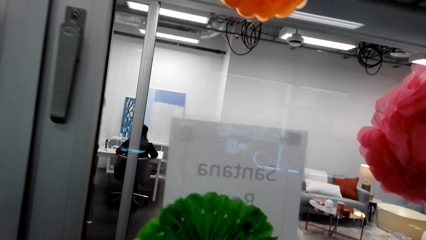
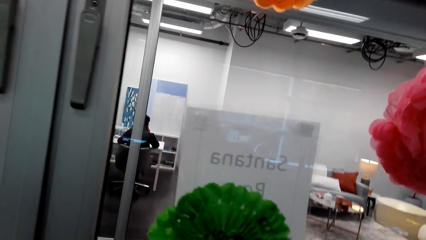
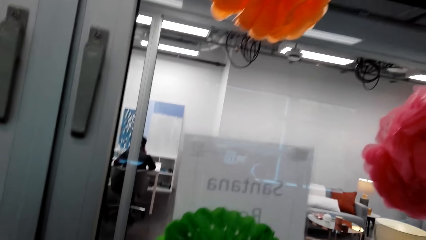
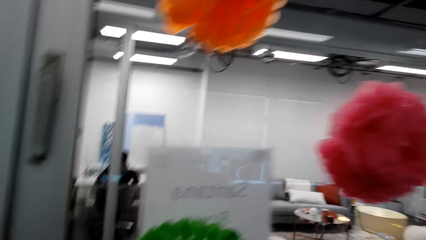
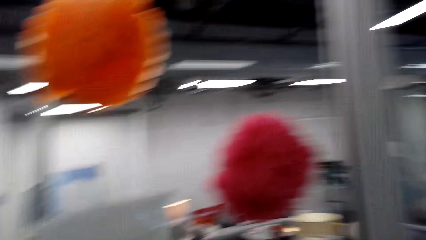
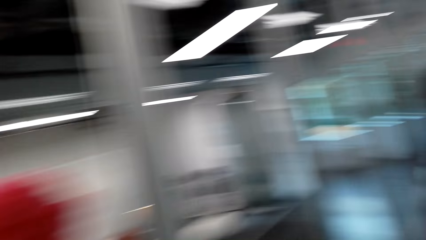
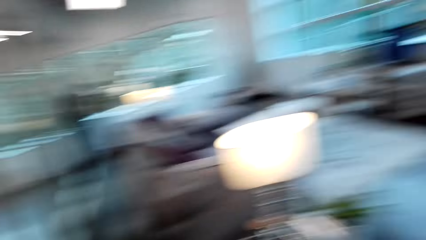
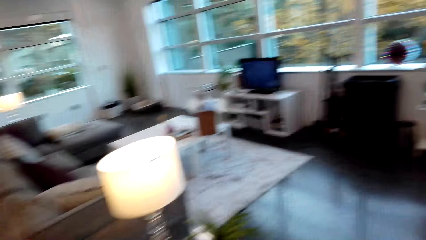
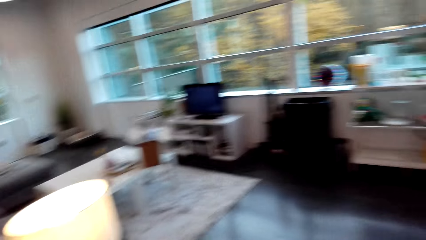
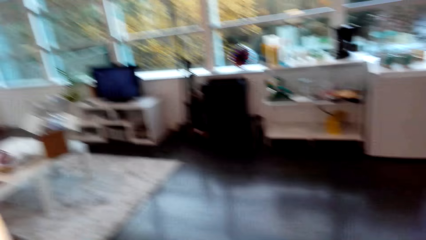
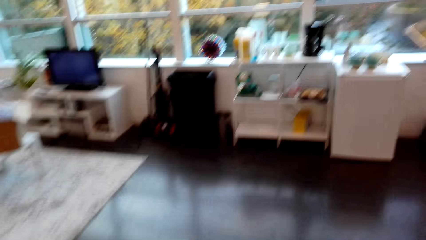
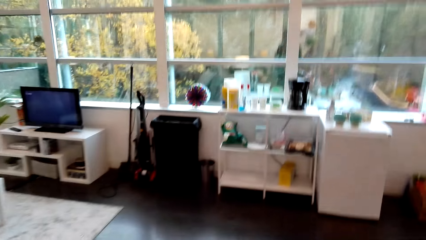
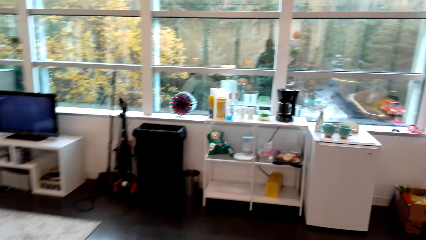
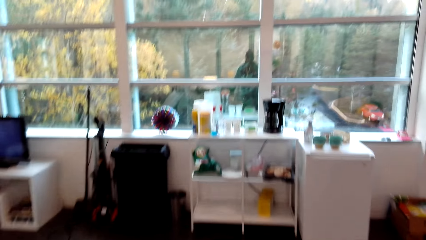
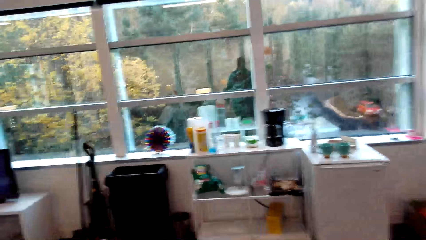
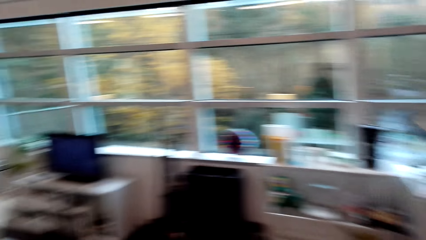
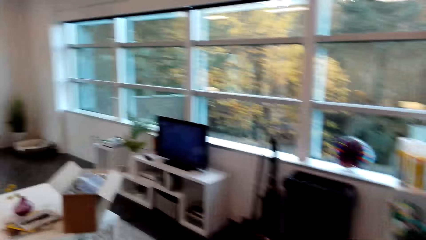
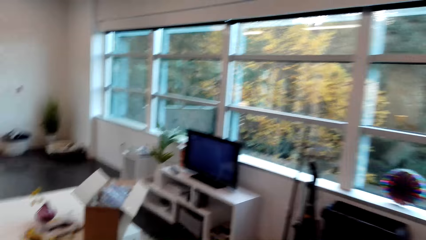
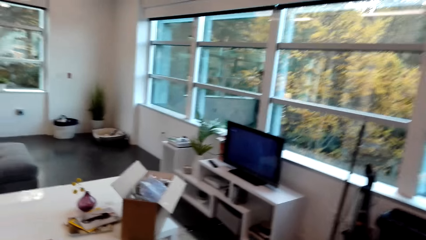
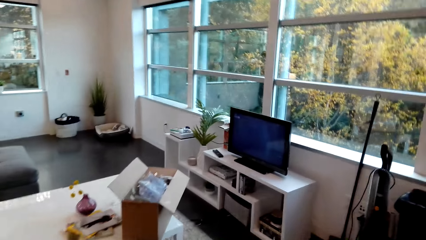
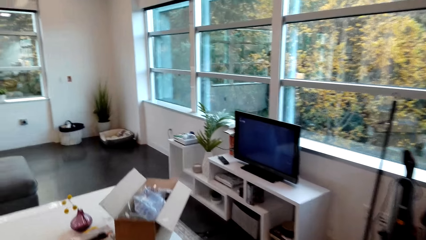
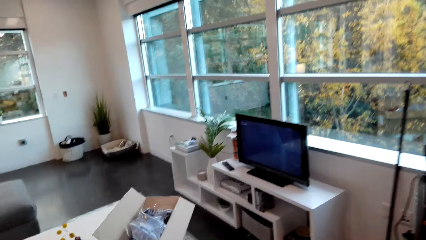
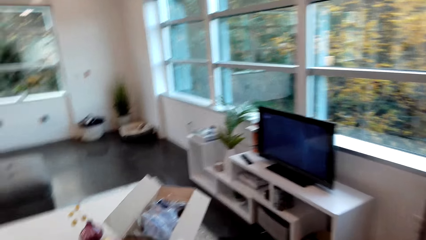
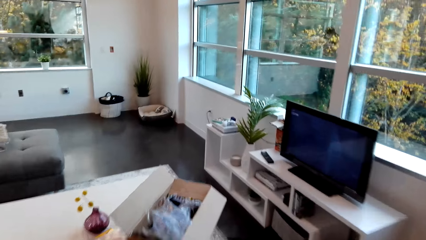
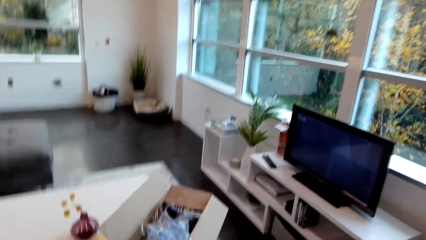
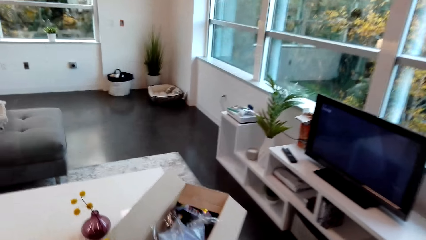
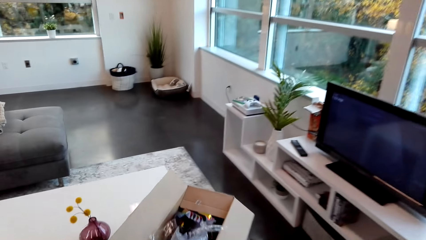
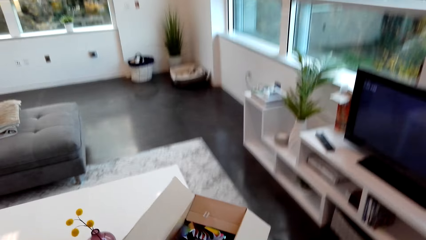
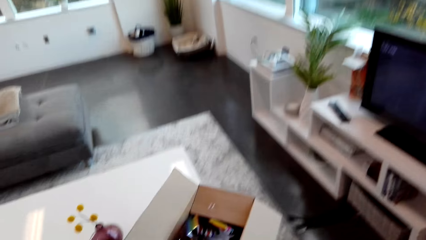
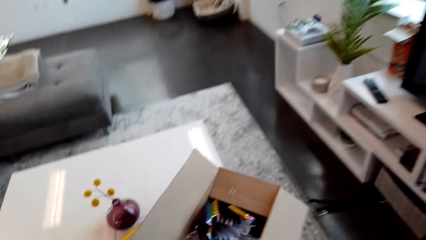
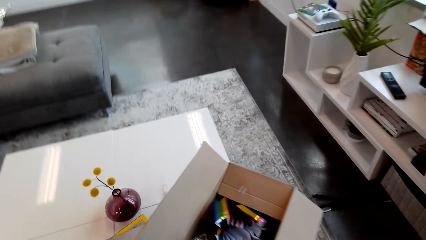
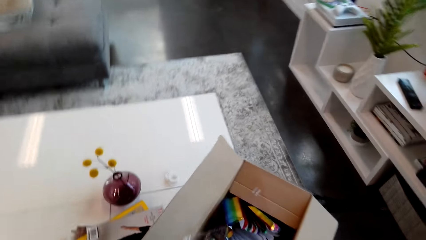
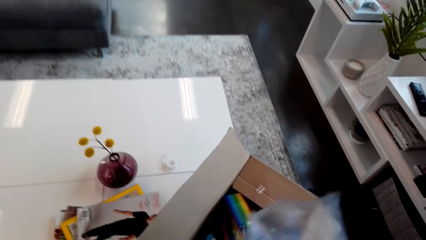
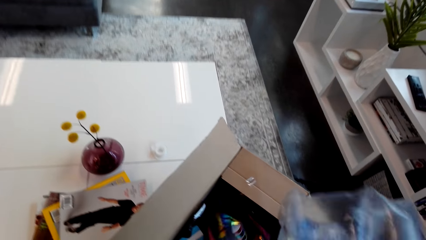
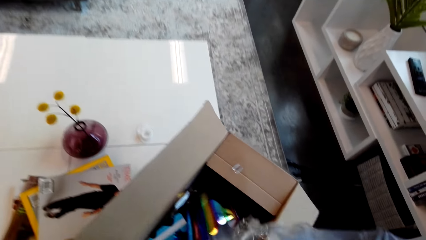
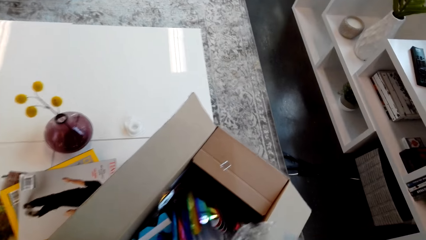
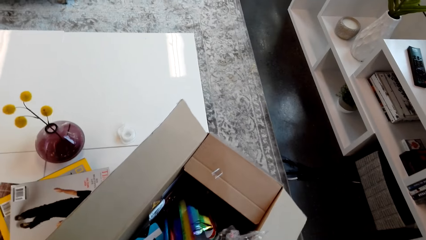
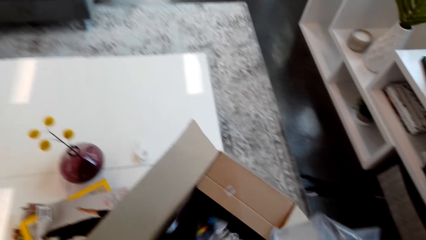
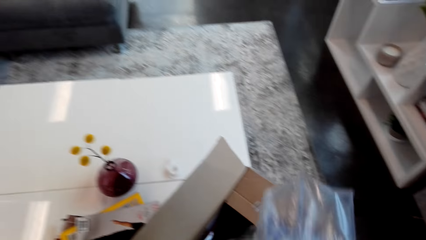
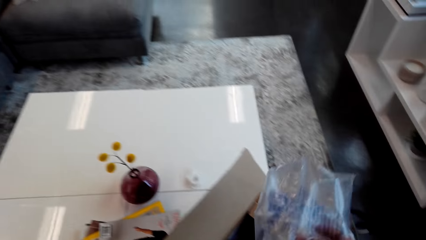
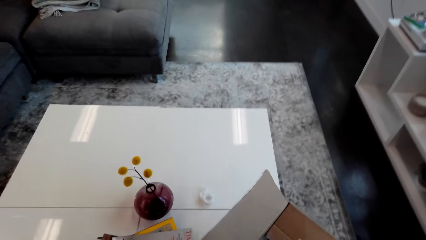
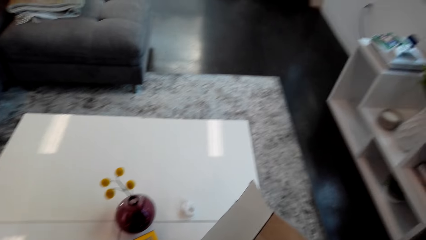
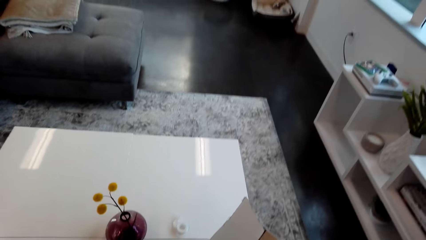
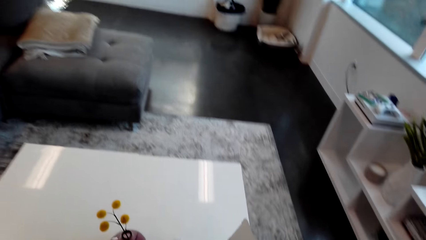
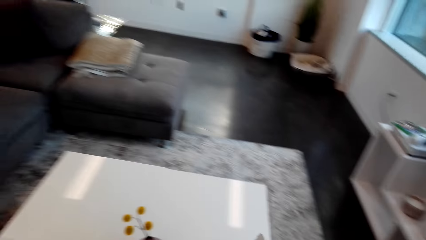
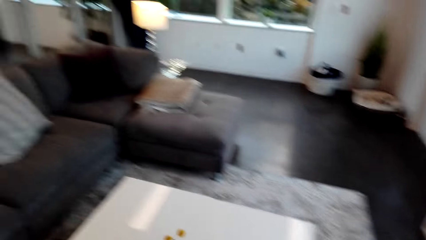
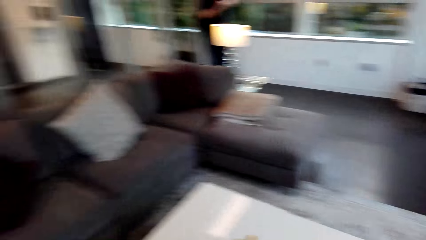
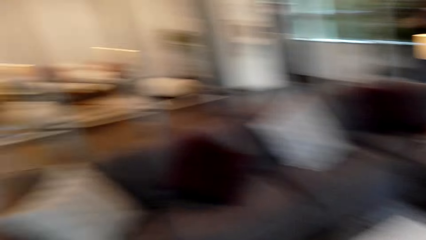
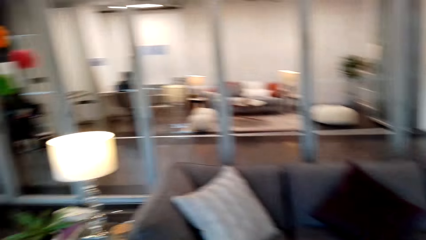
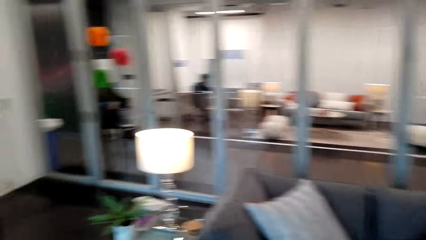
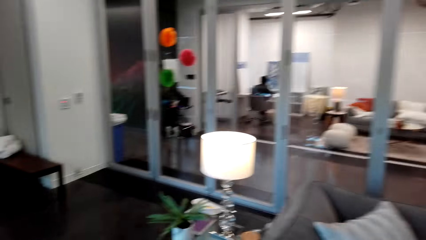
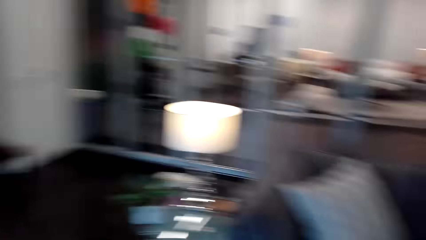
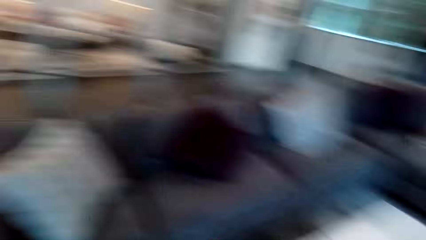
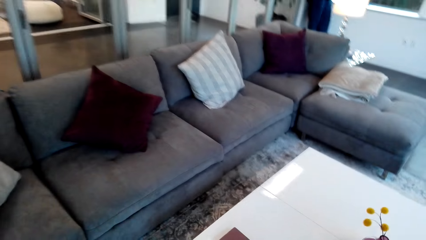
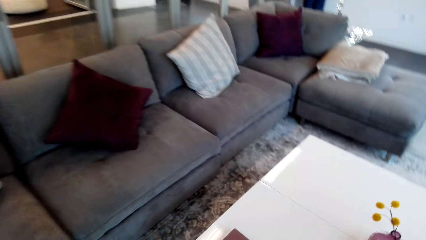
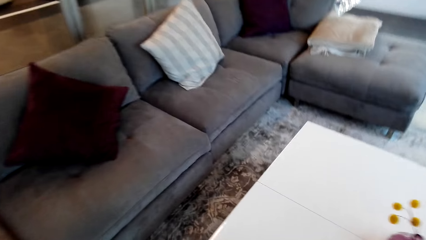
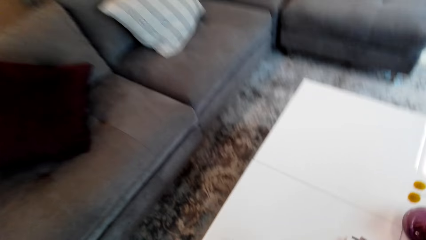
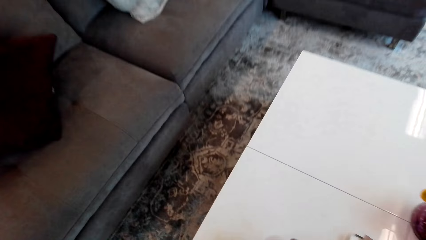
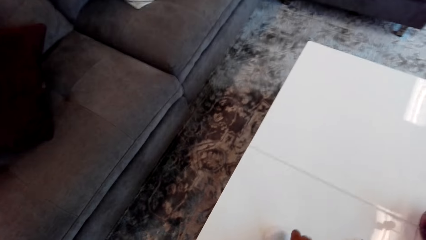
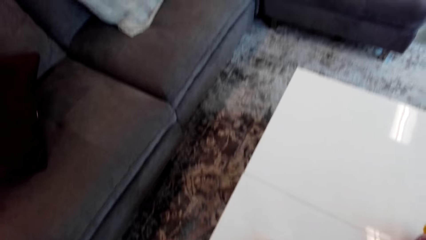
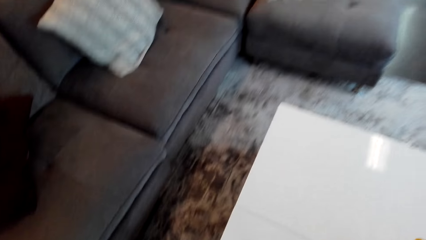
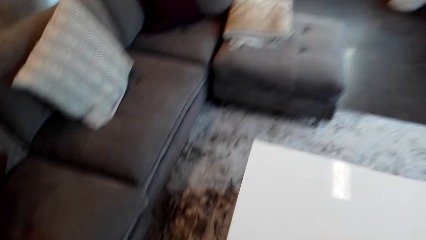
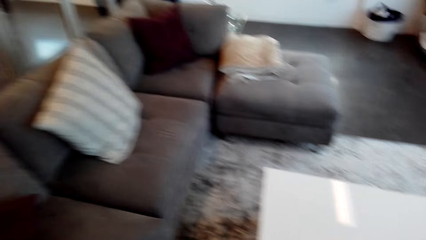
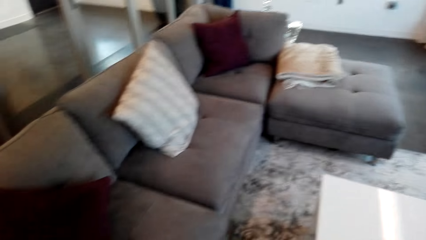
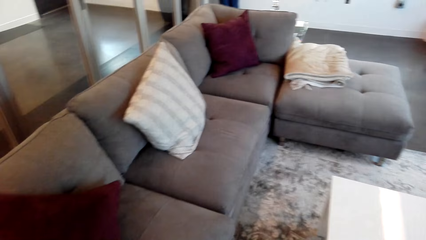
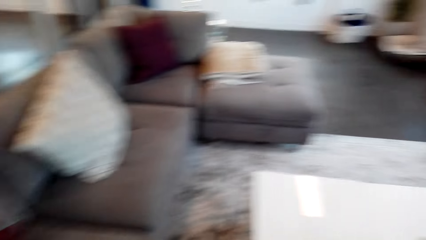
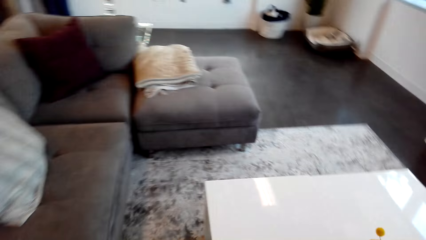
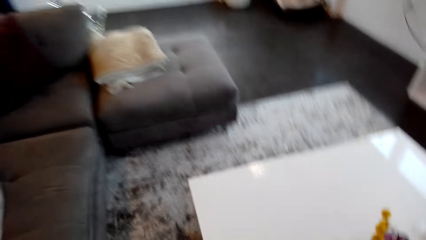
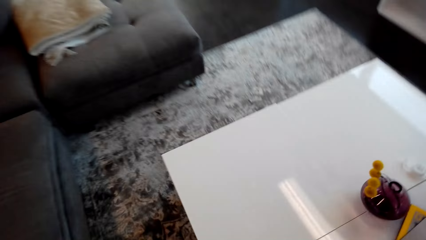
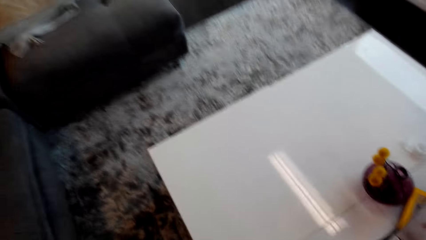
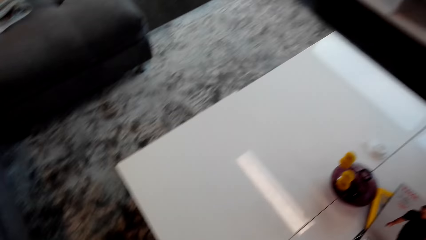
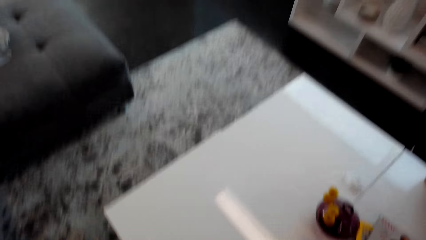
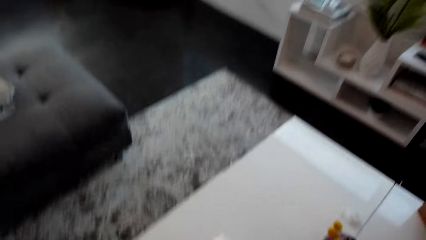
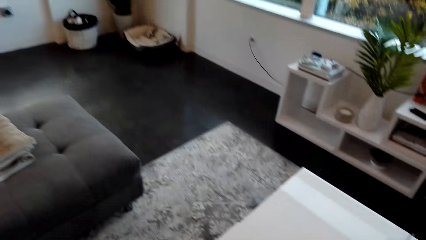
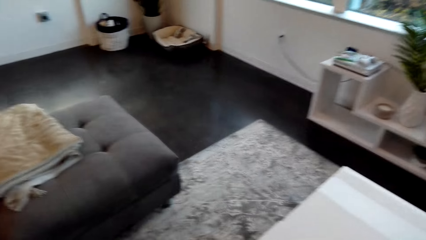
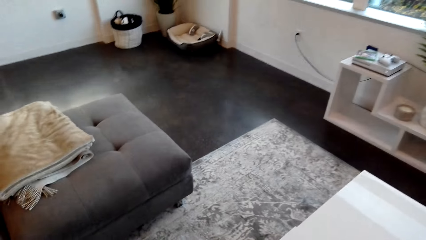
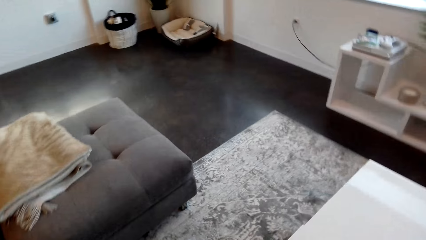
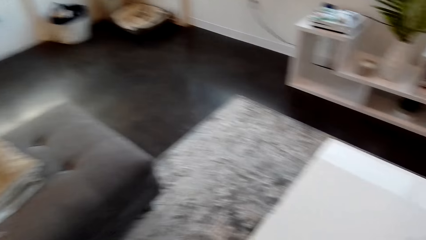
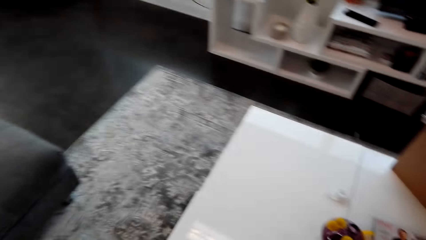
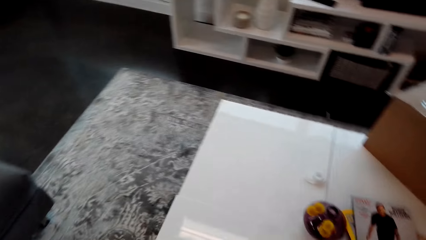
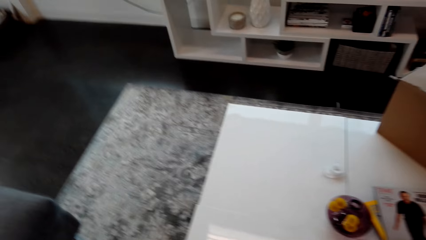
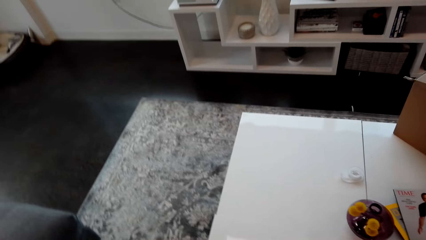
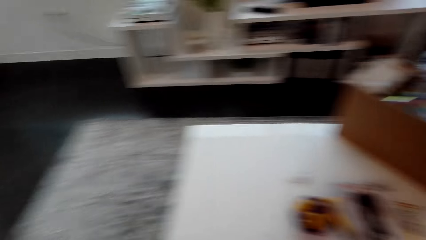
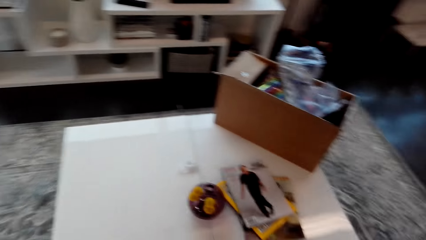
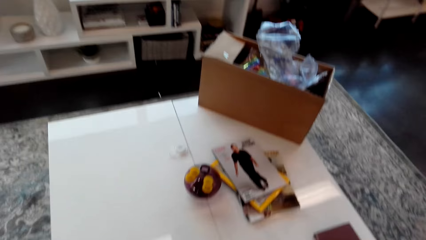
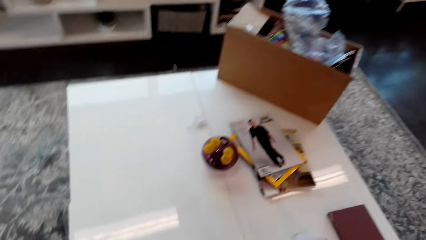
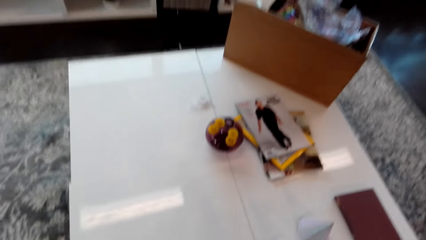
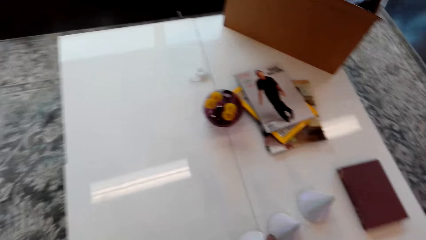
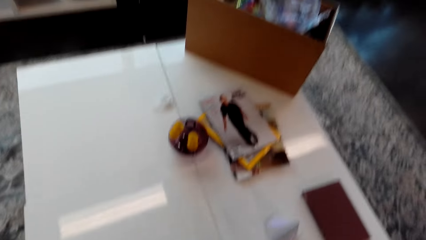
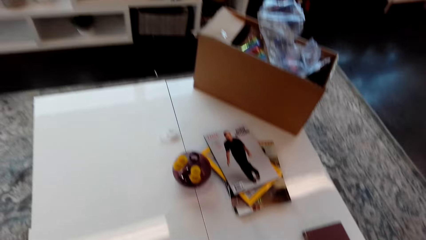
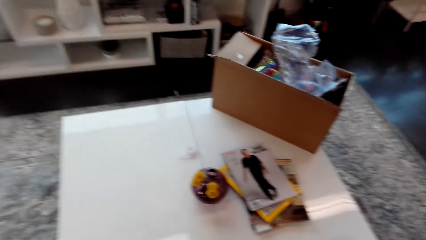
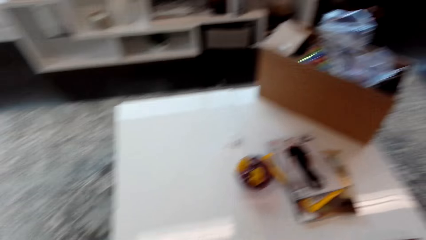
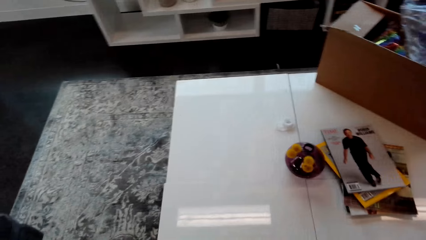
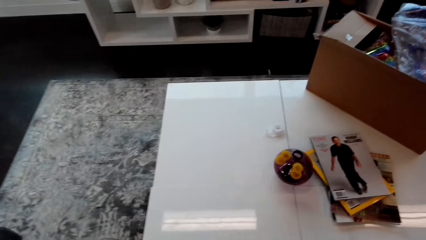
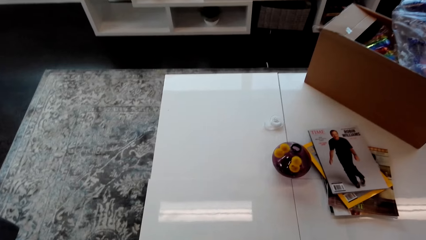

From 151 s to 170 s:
The camera wearer puts a paper flower on the glass. They walk in the room. They pick a nylon paper, touch the remaining flowers in the box and put a plastic paper in the box. They arrange a cone on the table. They pick something from the table.
